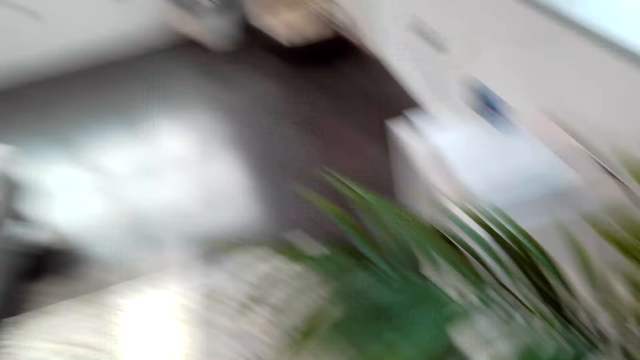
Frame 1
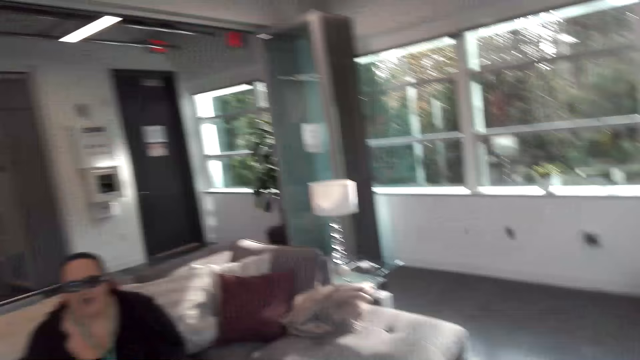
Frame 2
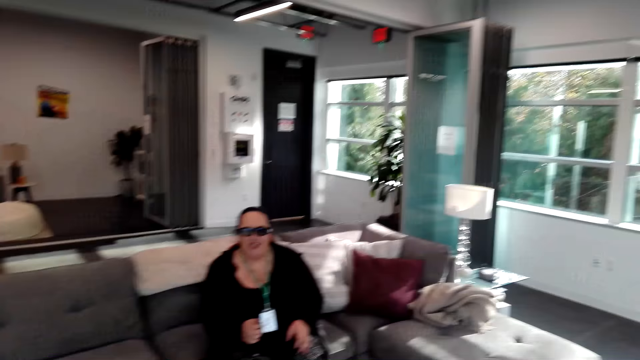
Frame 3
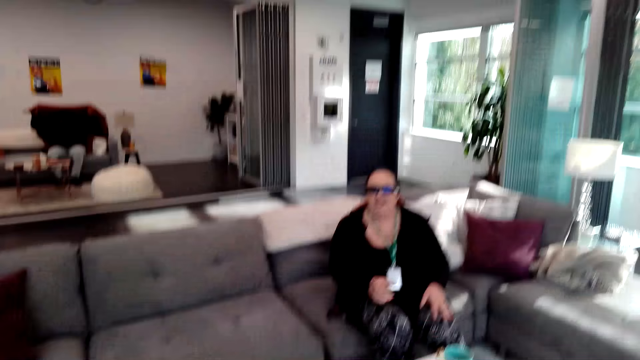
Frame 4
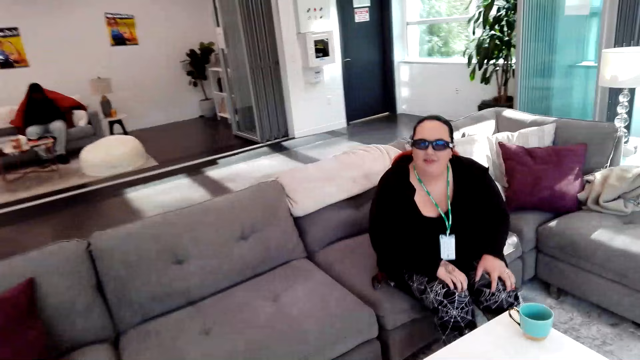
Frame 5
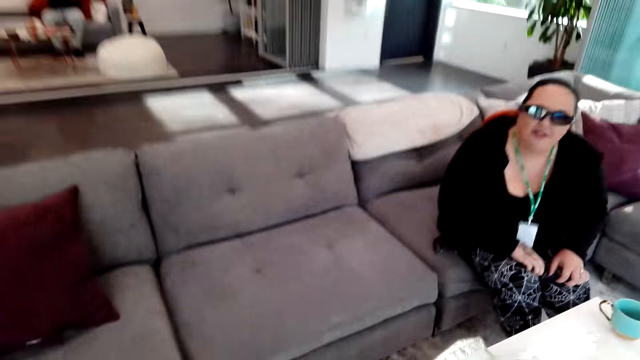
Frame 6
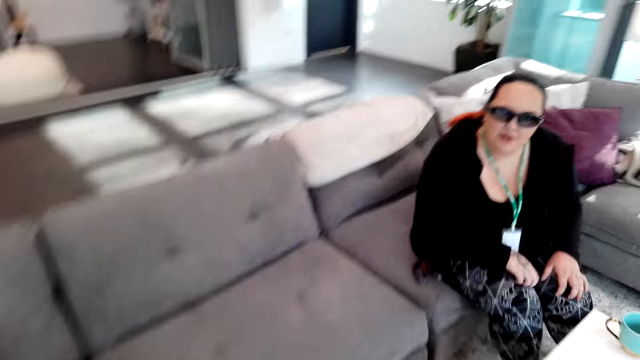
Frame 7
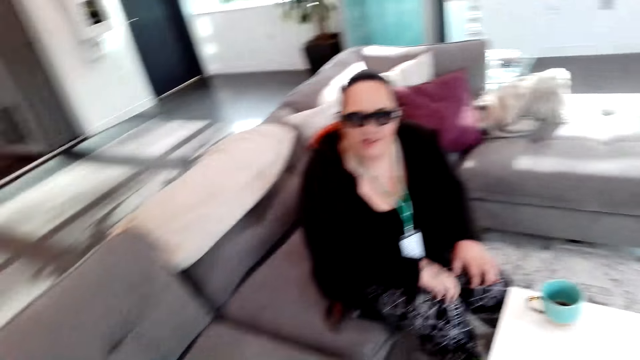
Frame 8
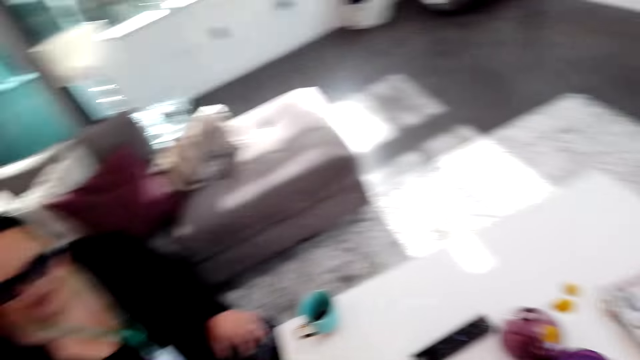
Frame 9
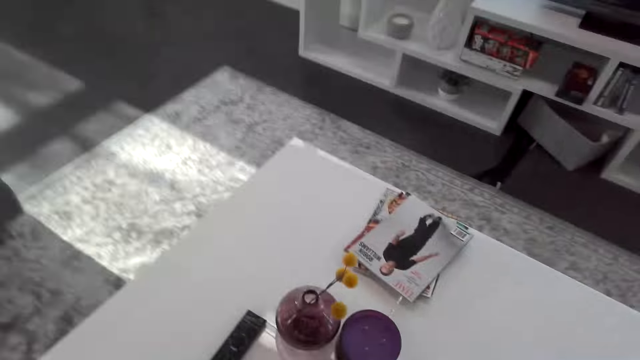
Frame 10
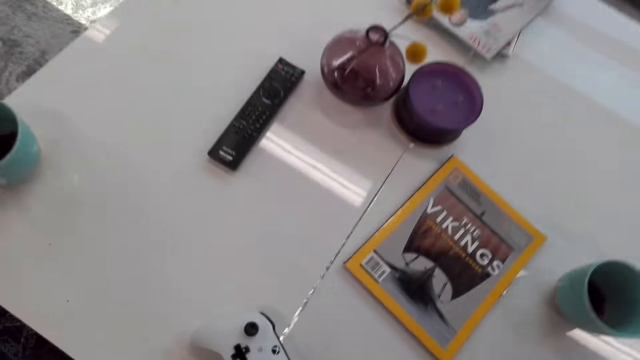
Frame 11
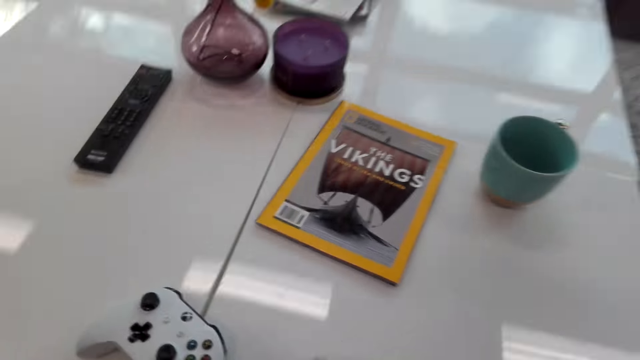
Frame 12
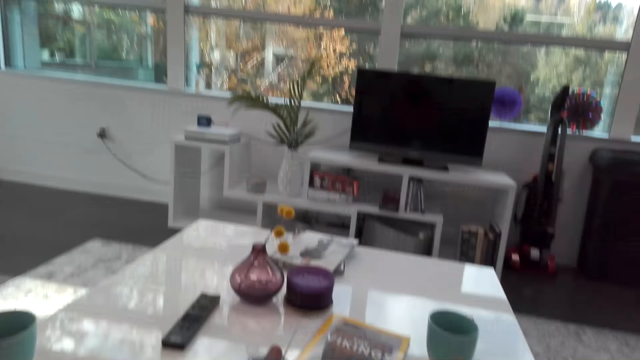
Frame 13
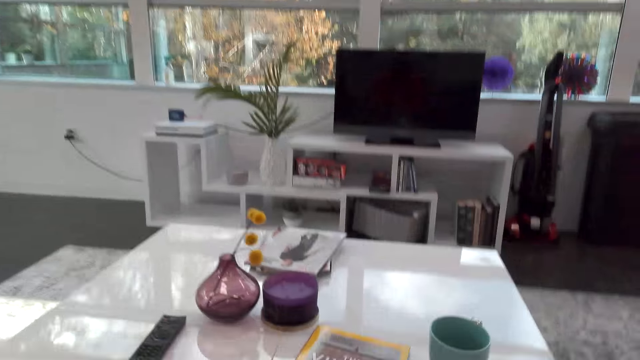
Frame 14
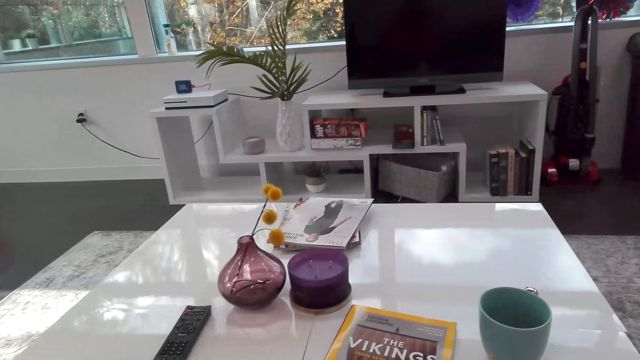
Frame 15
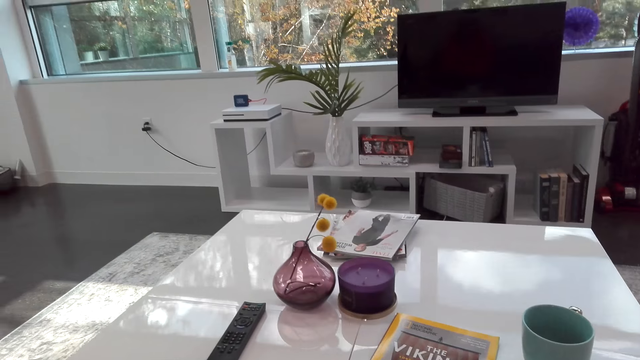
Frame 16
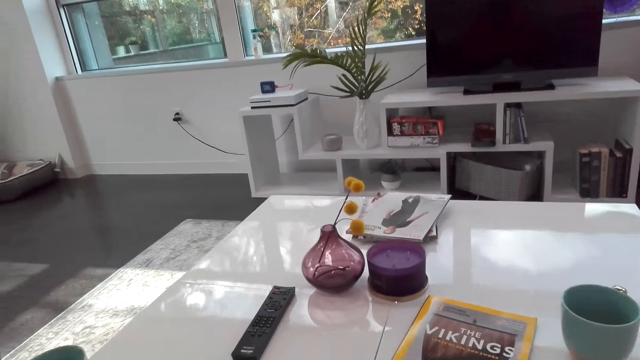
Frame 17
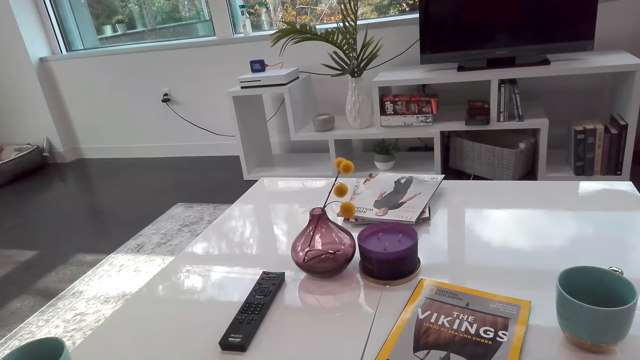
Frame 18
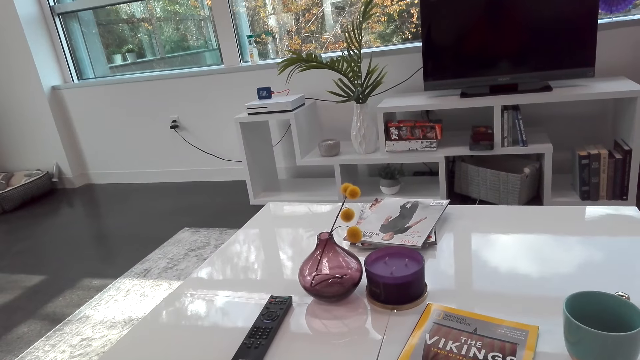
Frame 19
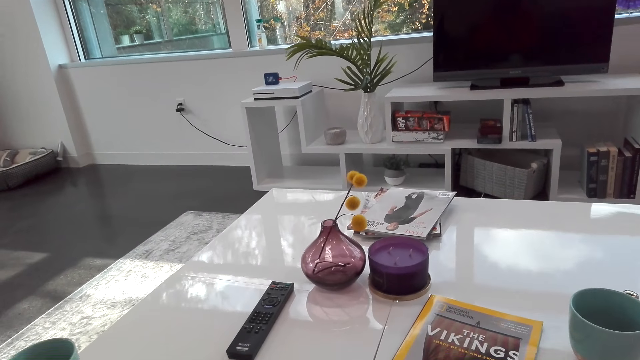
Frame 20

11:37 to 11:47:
The camera wearer stands near the entertainment sector. They sit on a couch. They dialogue with a woman.

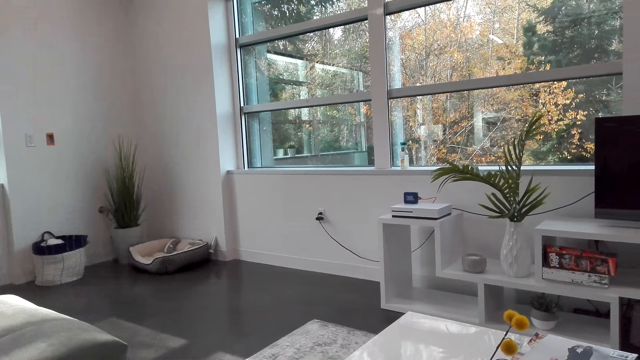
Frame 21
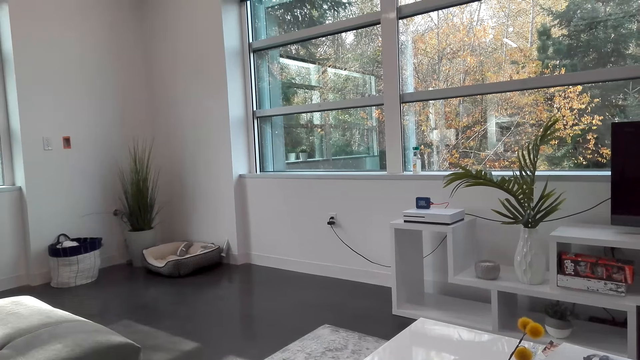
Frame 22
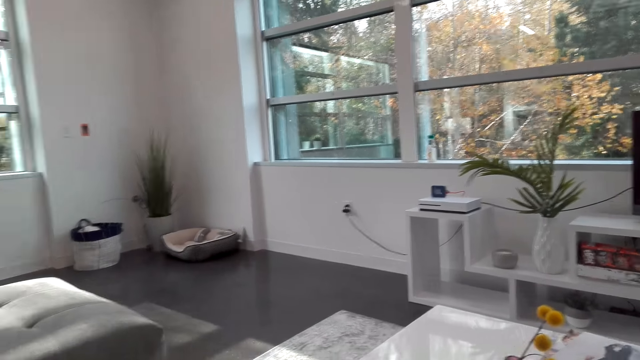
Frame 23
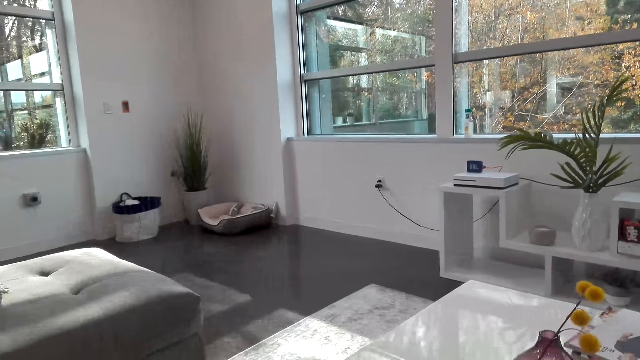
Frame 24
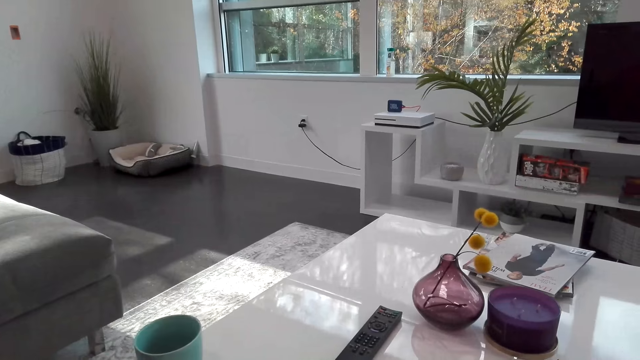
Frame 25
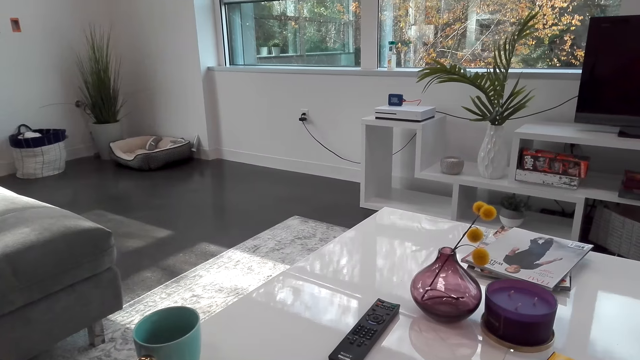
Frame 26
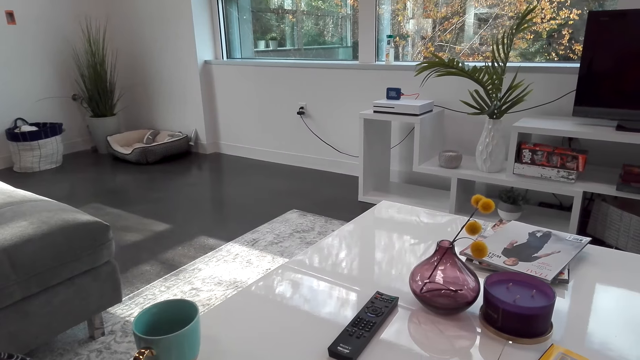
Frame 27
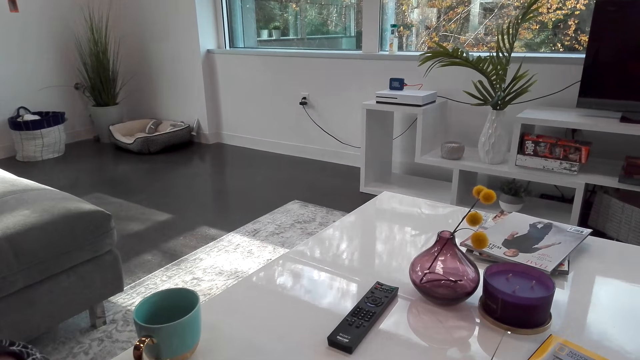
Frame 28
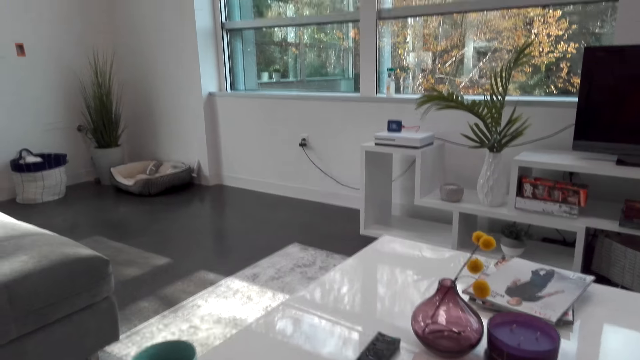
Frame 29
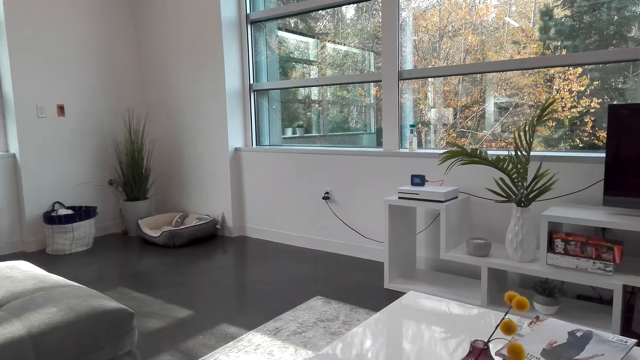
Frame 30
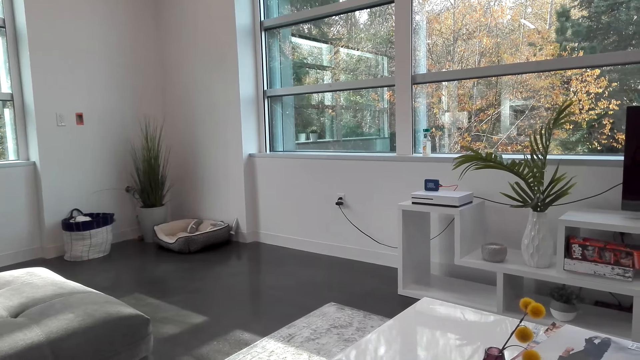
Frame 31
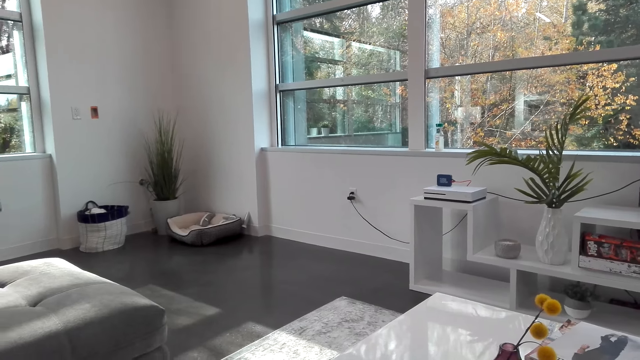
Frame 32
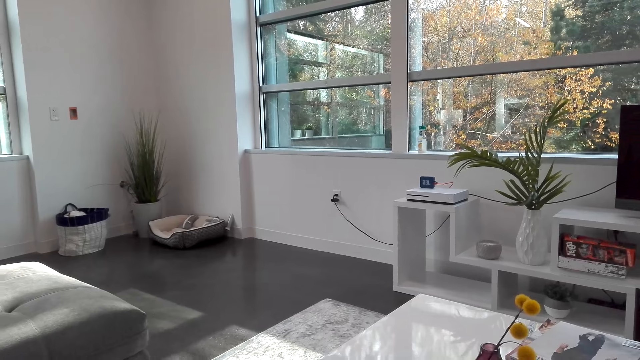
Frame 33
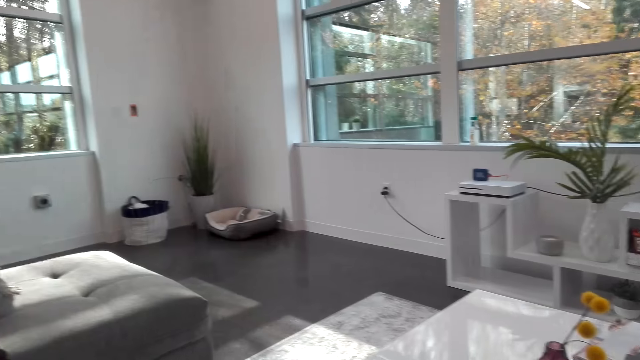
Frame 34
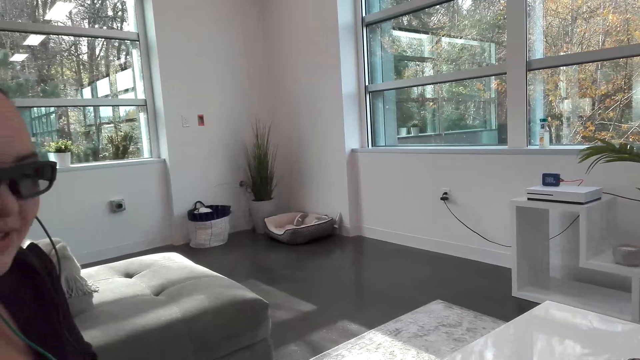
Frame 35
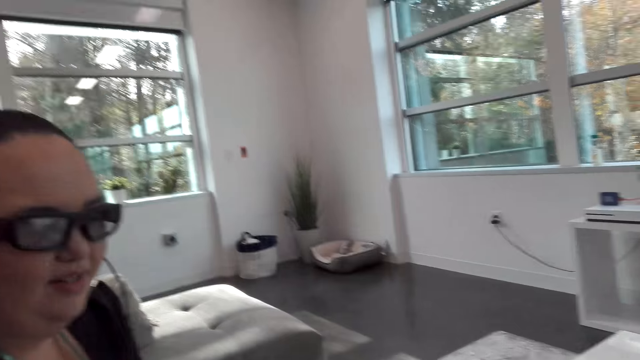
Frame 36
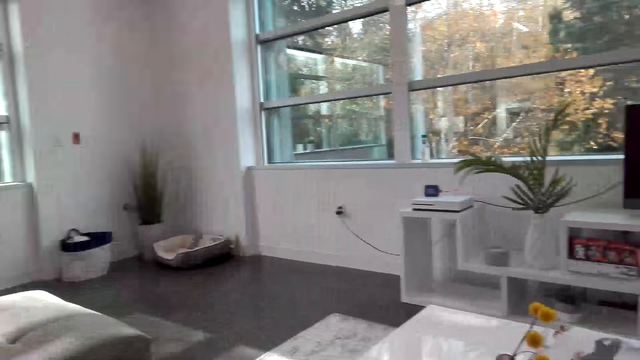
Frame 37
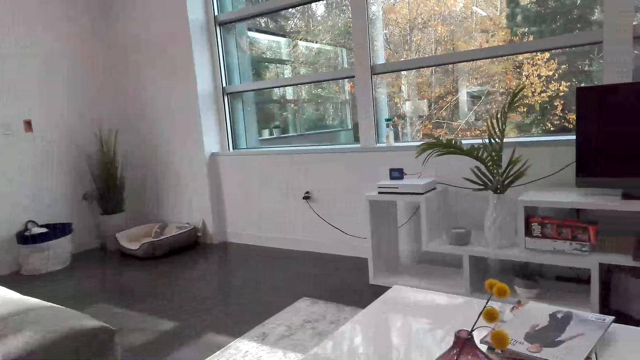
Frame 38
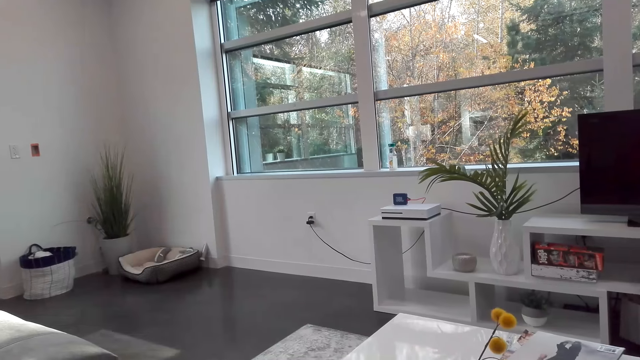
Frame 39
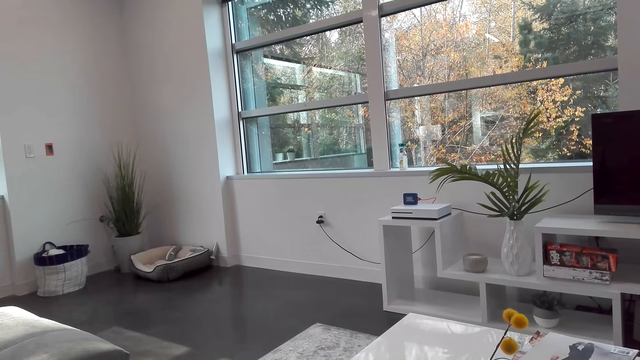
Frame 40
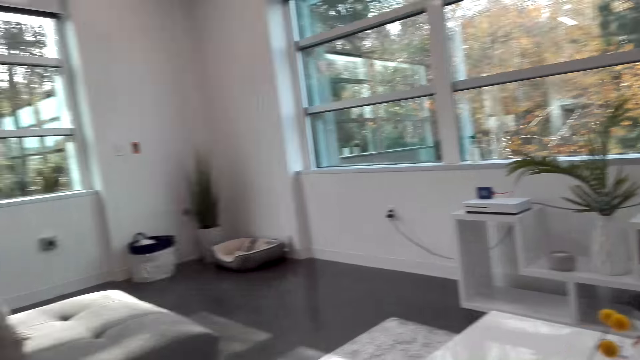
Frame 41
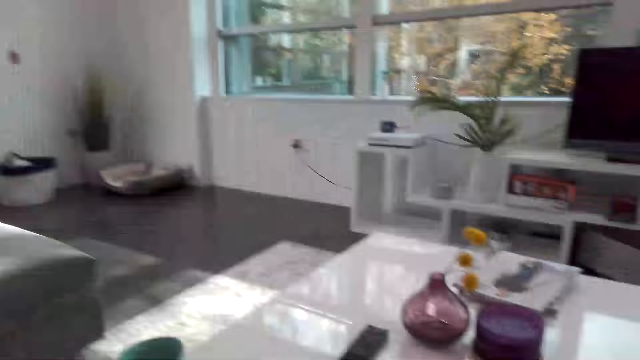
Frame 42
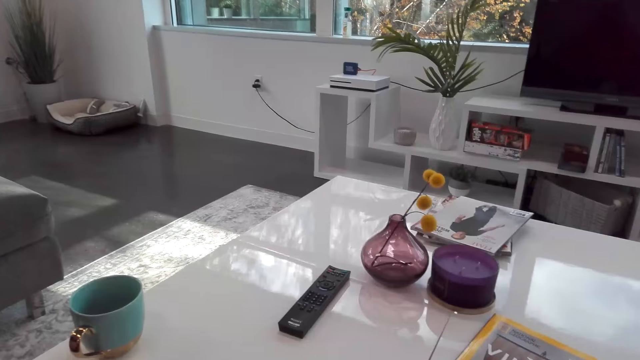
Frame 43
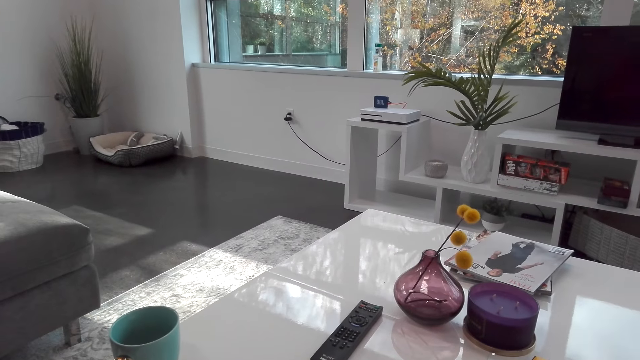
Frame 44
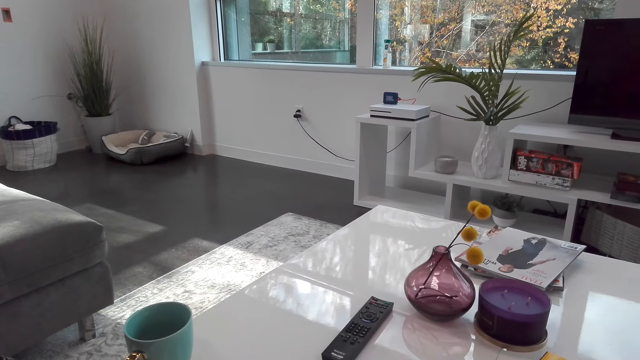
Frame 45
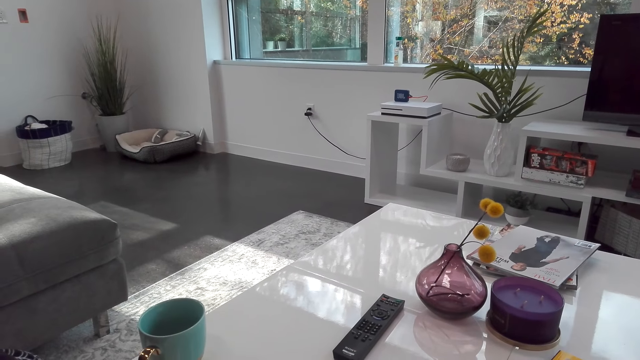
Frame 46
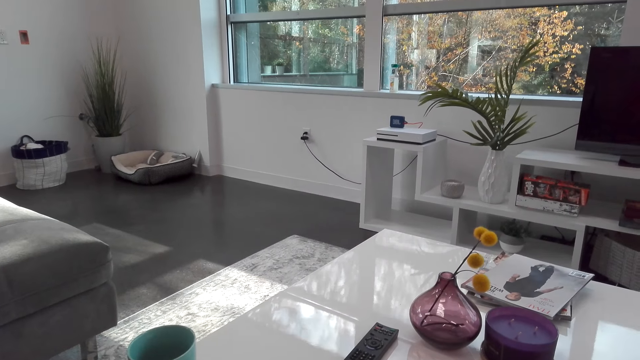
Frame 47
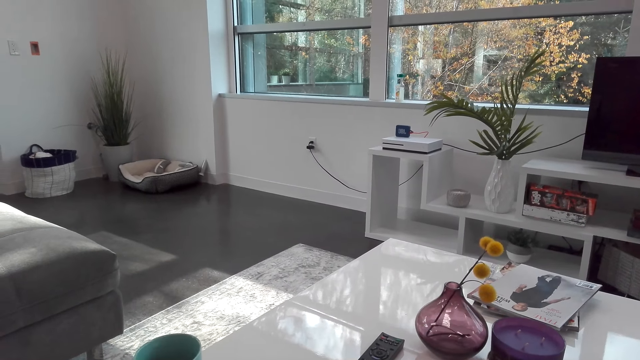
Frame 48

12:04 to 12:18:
The camera wearer looks around. They explain to a woman. They dialogue with the woman.
